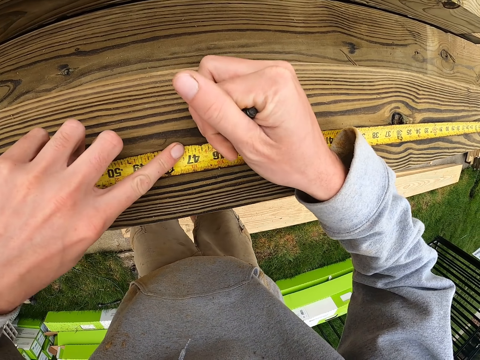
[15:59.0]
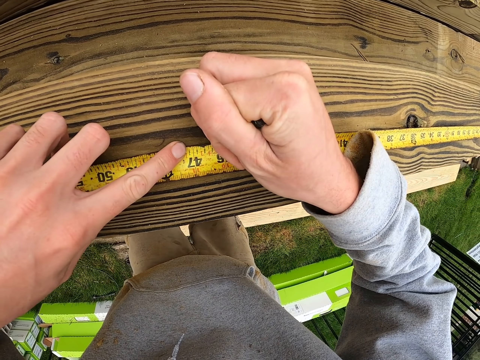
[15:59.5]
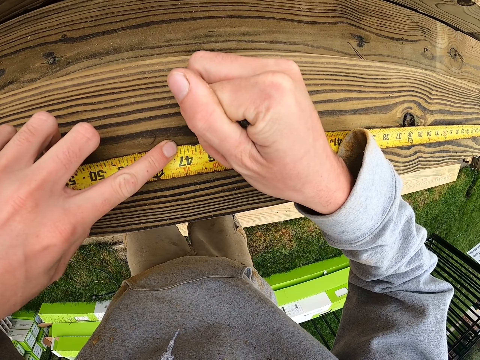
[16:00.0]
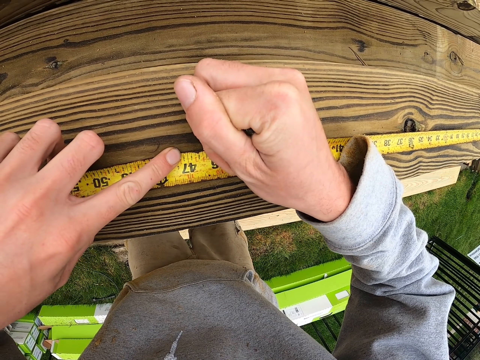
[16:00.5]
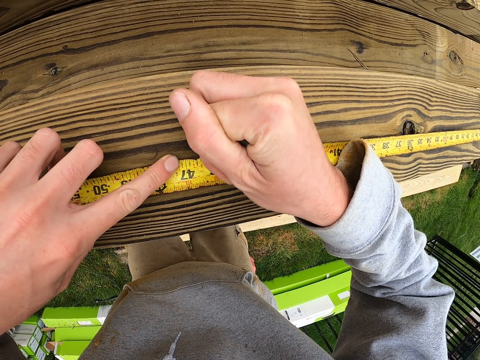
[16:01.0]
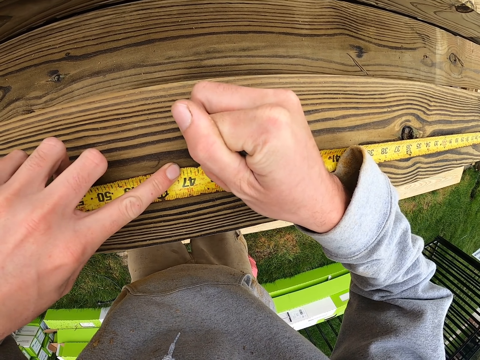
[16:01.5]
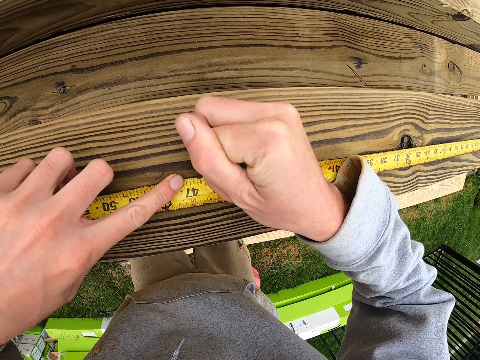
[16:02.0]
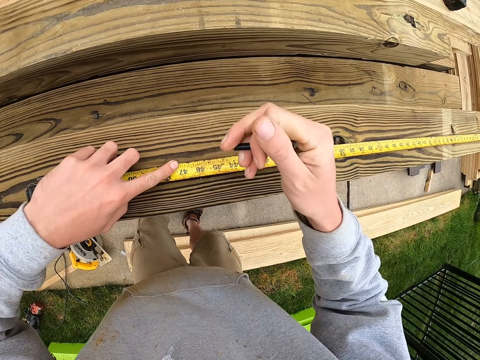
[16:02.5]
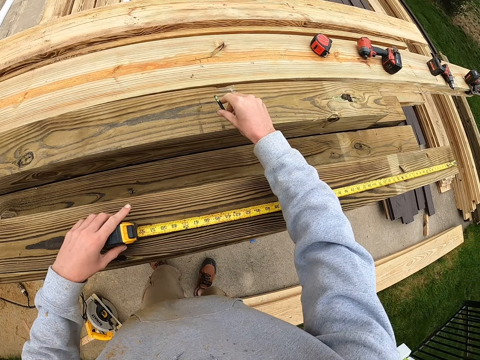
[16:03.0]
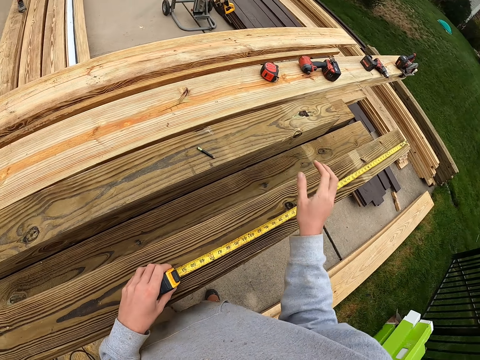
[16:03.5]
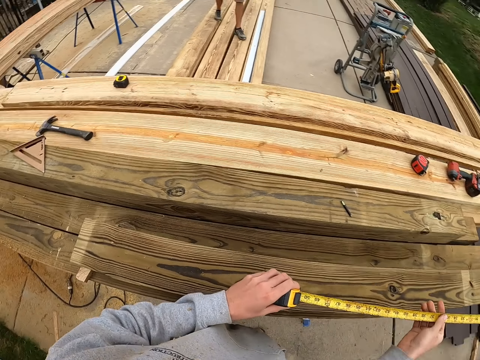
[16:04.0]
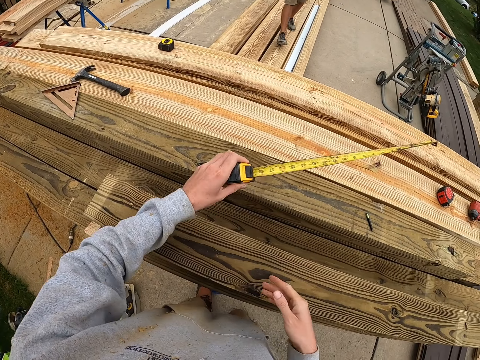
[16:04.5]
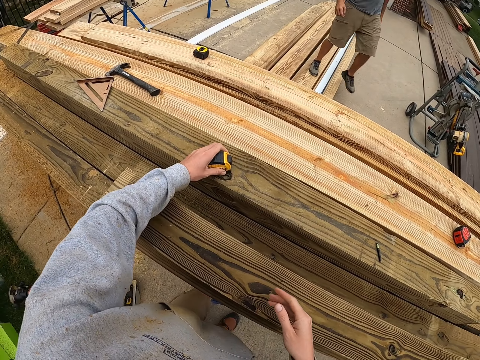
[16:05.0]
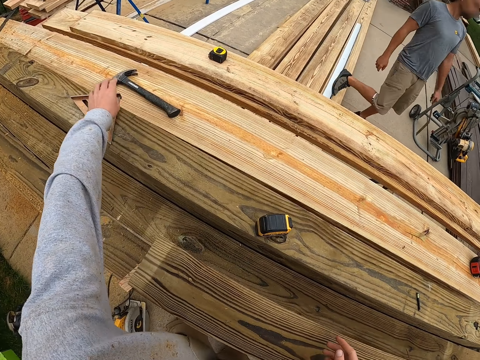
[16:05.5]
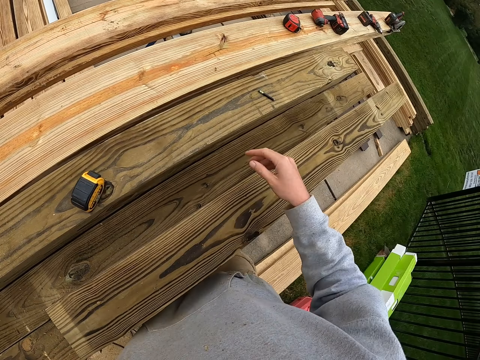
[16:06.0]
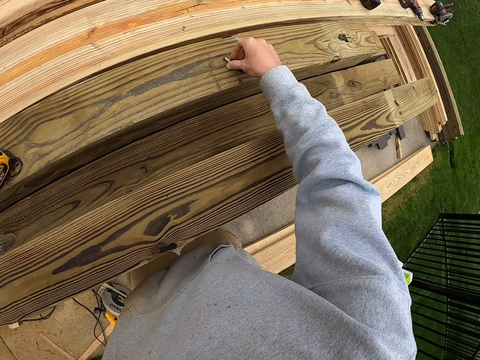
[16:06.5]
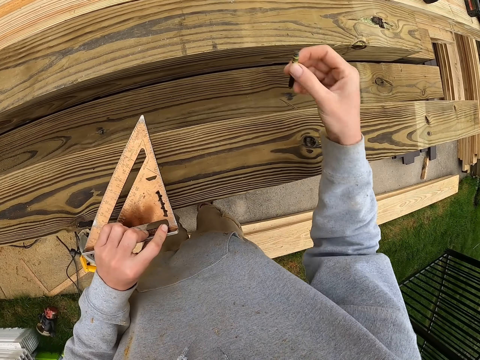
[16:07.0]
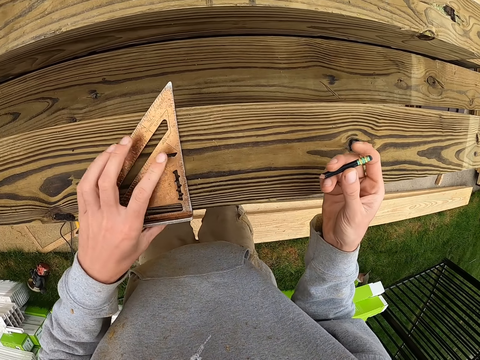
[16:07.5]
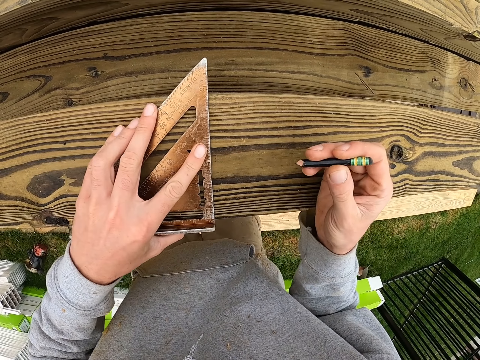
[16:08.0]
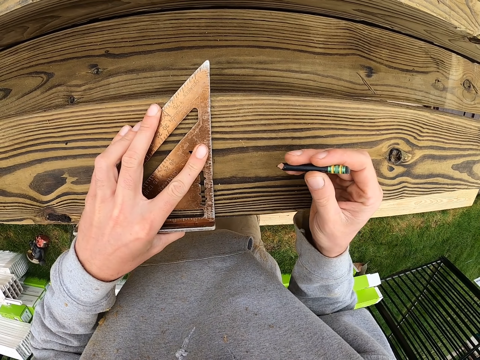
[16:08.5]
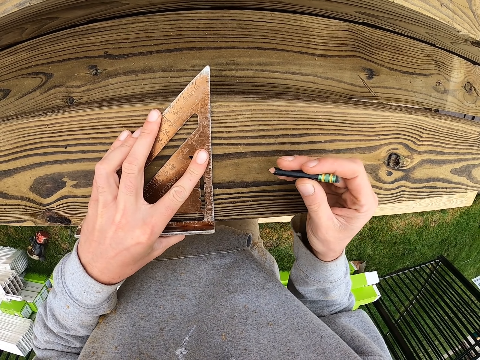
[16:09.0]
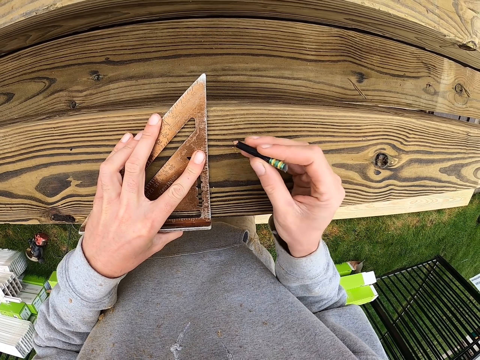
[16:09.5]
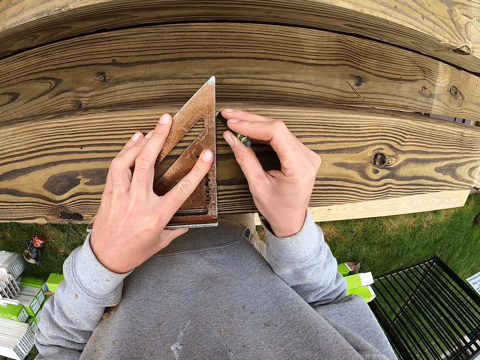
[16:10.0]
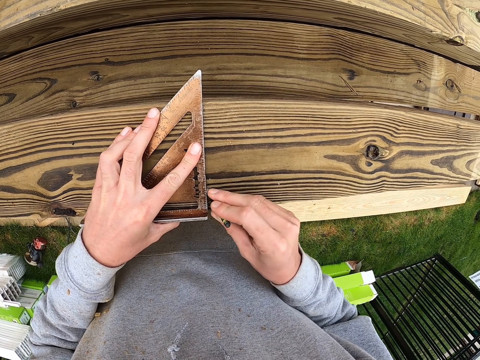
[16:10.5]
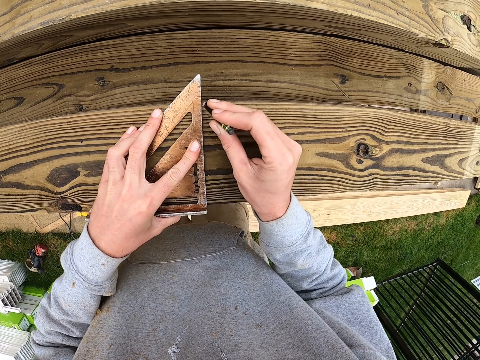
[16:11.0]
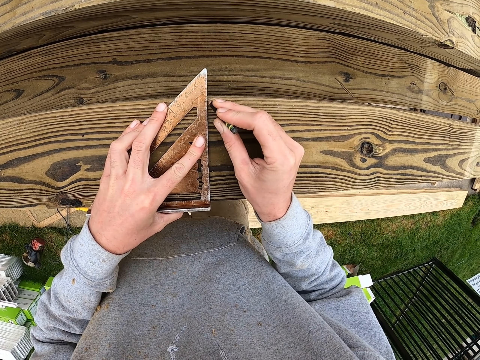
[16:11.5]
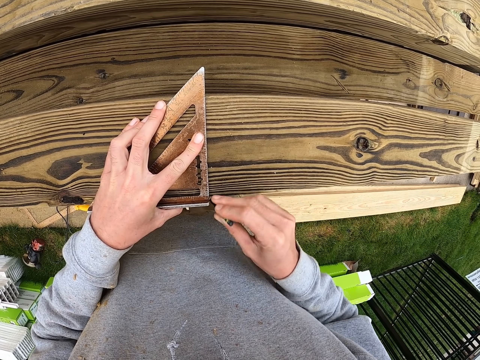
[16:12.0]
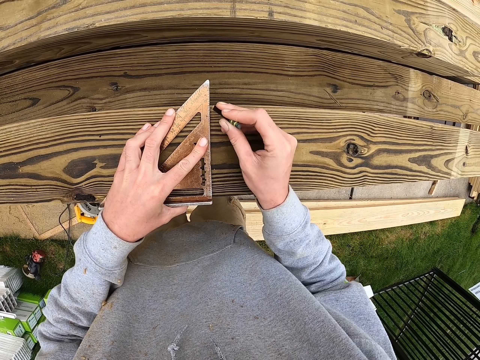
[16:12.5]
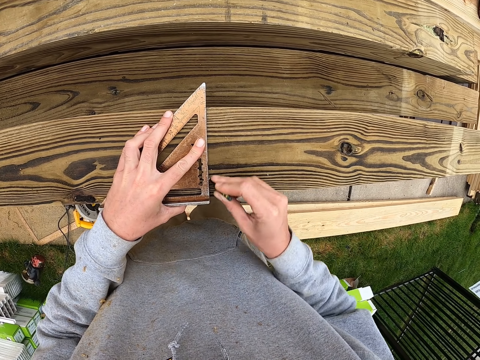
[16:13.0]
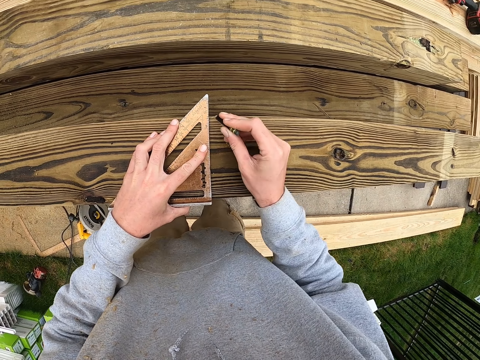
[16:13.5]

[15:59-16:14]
The camera wearer marks the piece of lumber with a pencil. He puts down the pencil on his right hand. He puts the tape measure on the piece of lumber. He picks up the pencil with his right hand. He marks the piece of lumber with the pencil.

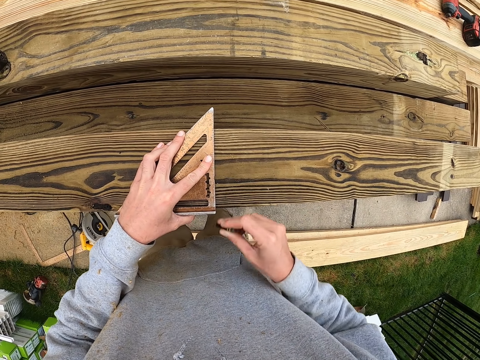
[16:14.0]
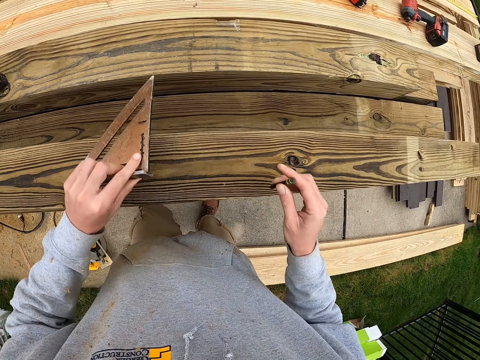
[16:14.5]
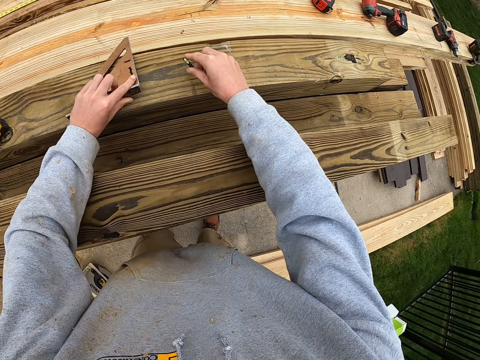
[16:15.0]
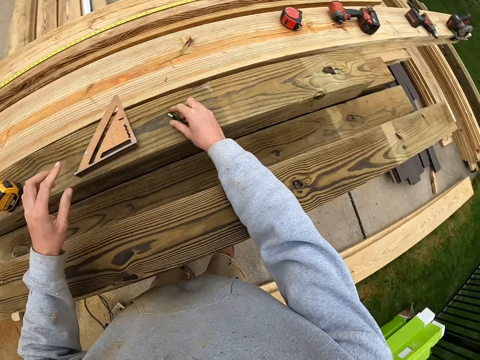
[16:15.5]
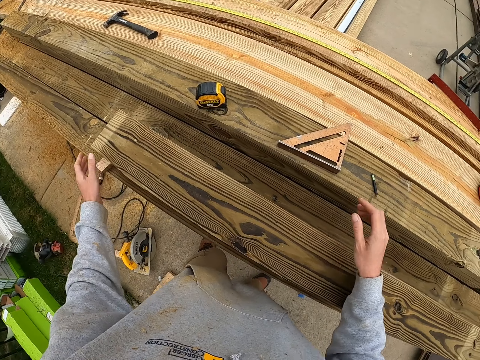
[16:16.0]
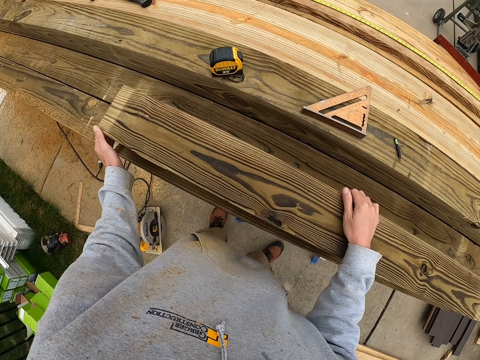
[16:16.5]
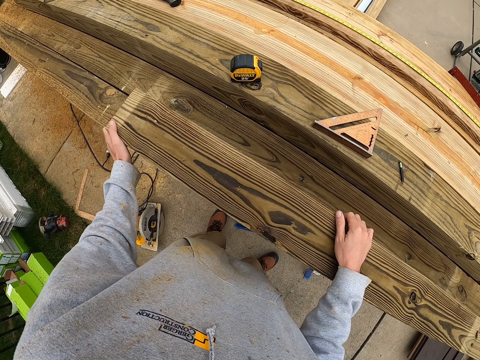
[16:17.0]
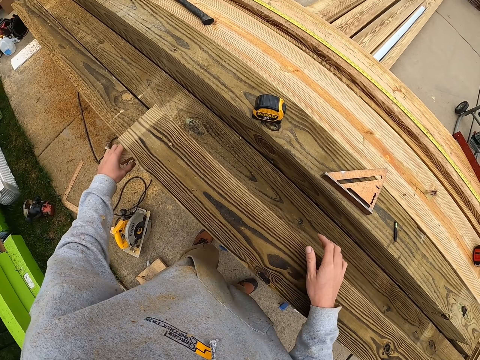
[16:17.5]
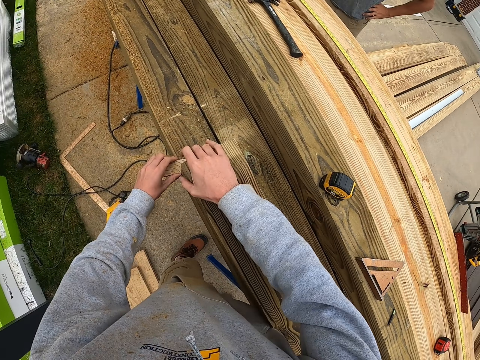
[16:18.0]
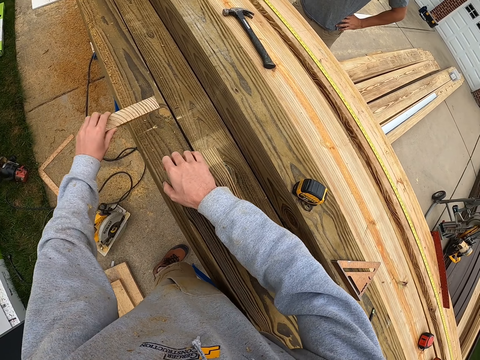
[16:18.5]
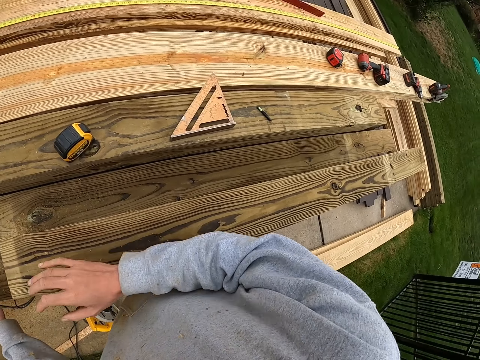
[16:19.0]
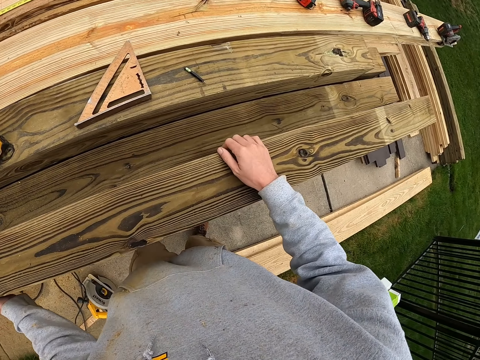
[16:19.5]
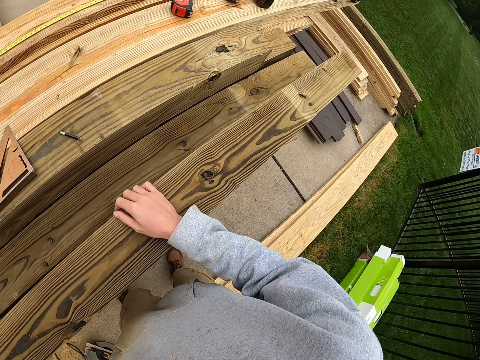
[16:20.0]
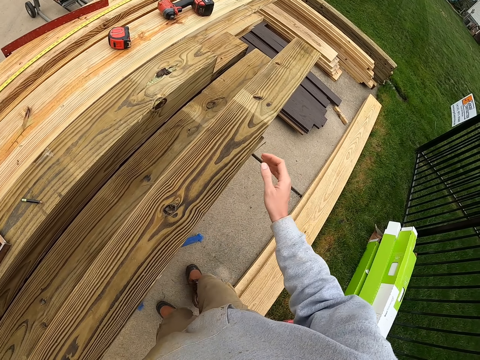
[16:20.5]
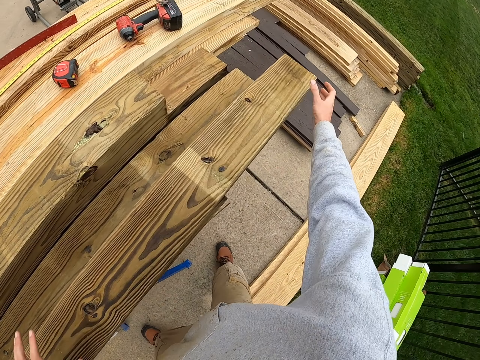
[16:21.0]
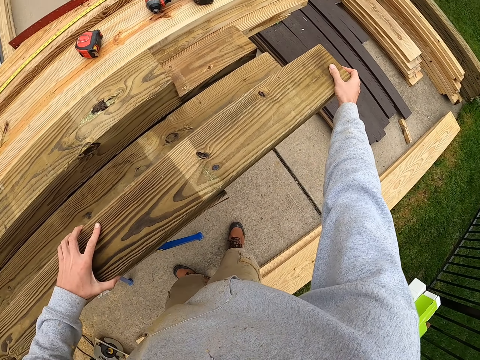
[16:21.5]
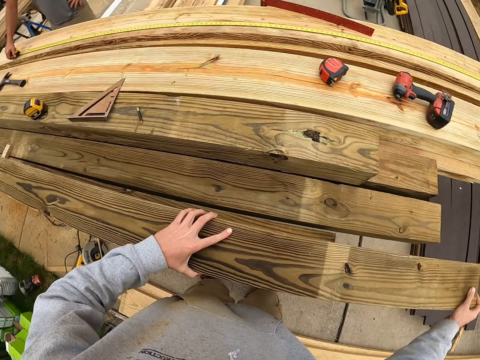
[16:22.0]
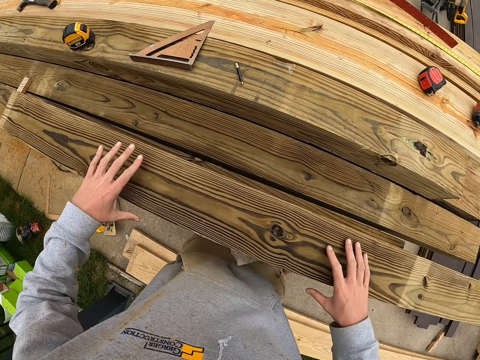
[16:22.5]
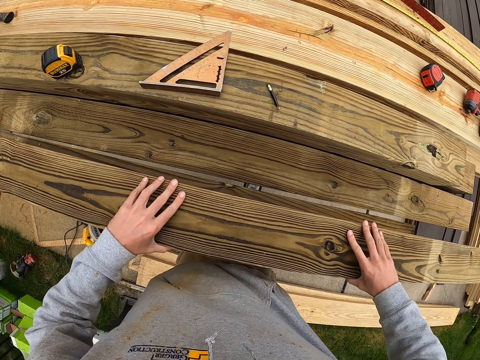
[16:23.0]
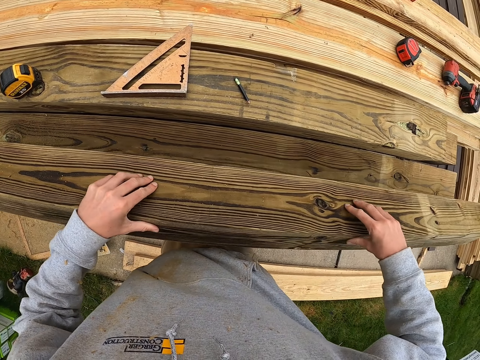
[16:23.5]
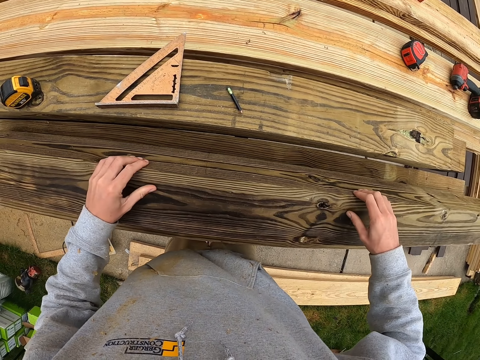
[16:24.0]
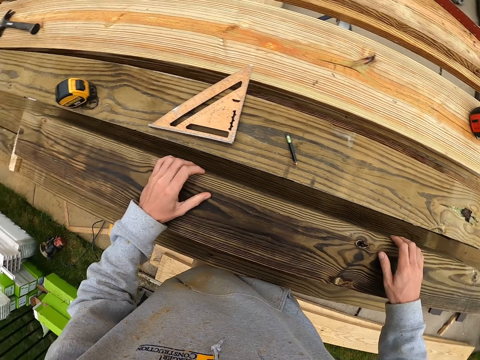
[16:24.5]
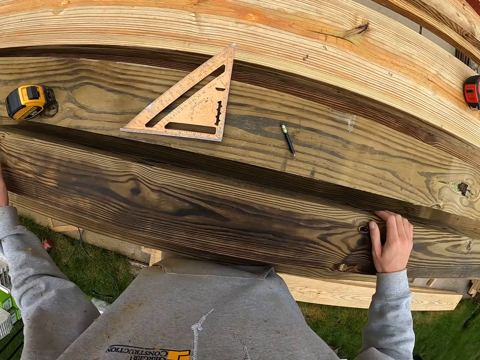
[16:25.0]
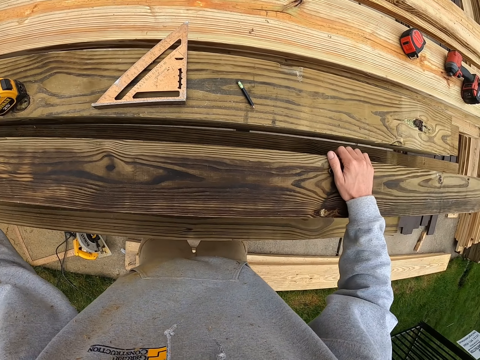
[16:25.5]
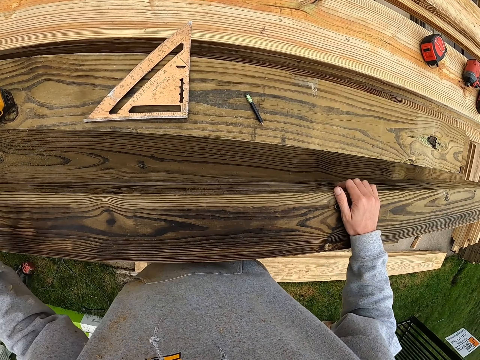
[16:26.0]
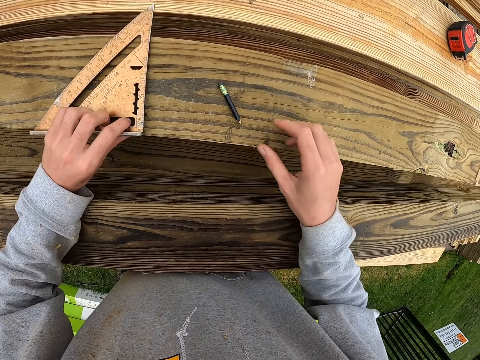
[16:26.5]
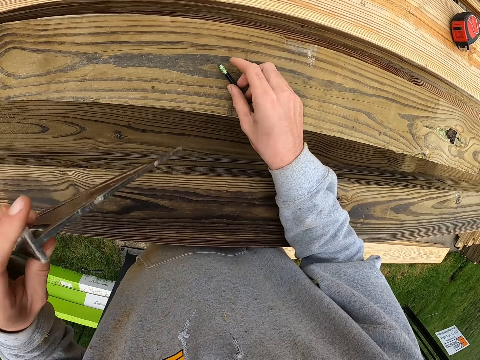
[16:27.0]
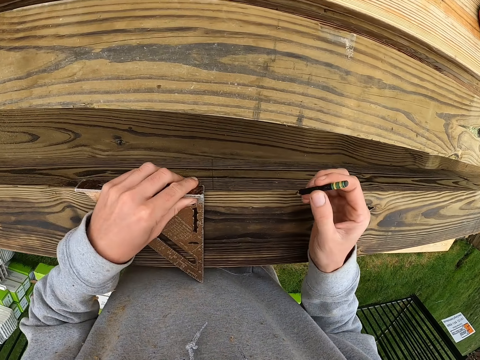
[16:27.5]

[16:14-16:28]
The camera wearer puts down the aluminum alloy triangular ruler on the piece of lumber. He moves the piece of lumber with his hands. He turns the piece of lumber.
